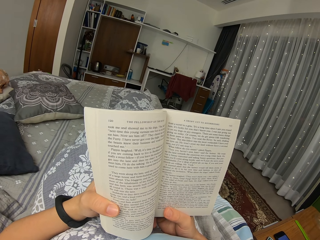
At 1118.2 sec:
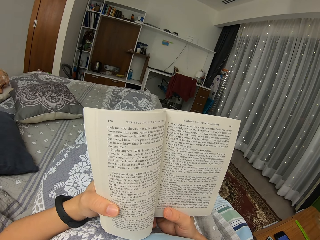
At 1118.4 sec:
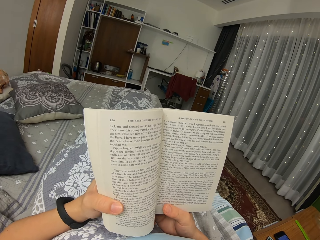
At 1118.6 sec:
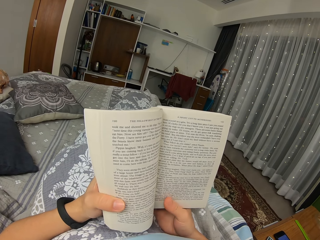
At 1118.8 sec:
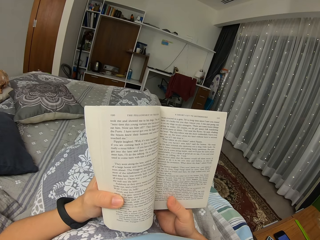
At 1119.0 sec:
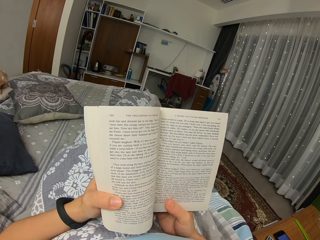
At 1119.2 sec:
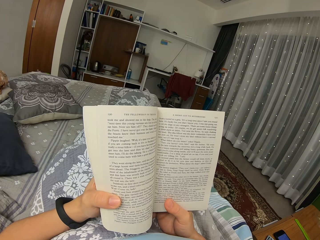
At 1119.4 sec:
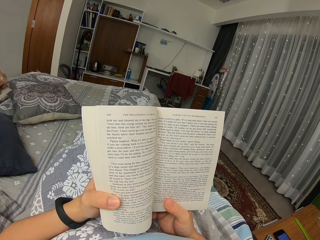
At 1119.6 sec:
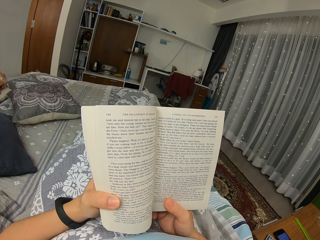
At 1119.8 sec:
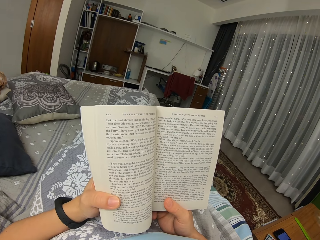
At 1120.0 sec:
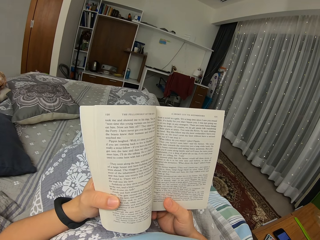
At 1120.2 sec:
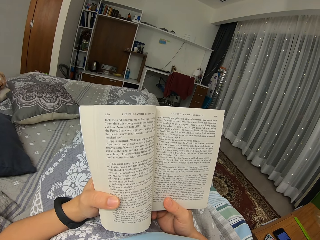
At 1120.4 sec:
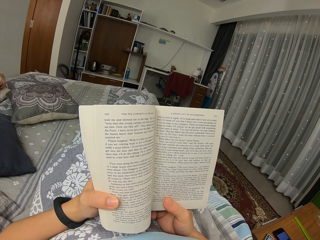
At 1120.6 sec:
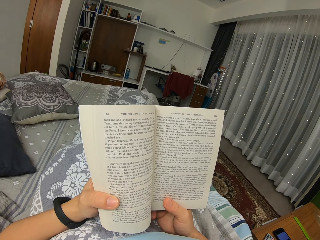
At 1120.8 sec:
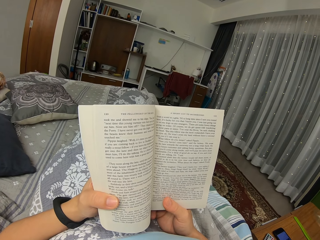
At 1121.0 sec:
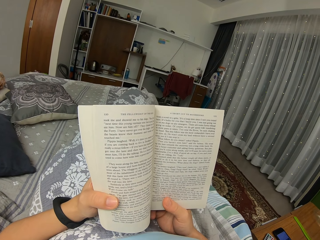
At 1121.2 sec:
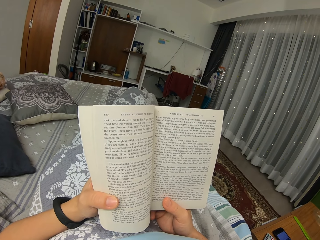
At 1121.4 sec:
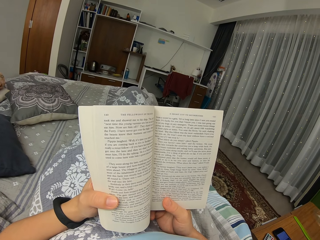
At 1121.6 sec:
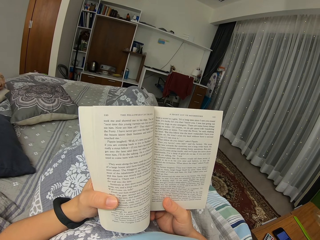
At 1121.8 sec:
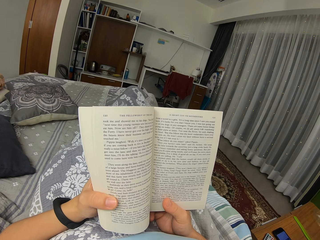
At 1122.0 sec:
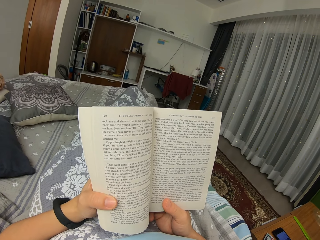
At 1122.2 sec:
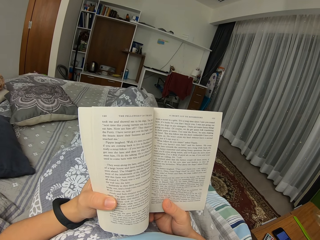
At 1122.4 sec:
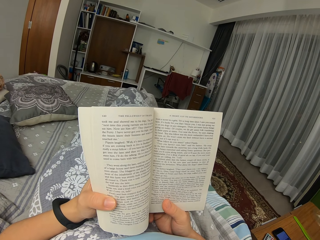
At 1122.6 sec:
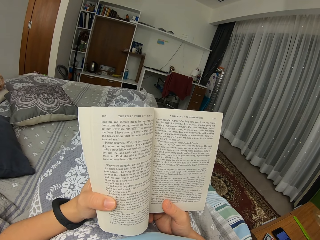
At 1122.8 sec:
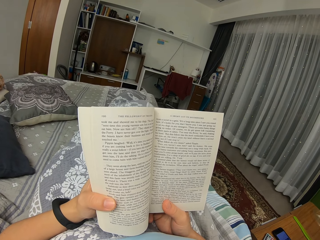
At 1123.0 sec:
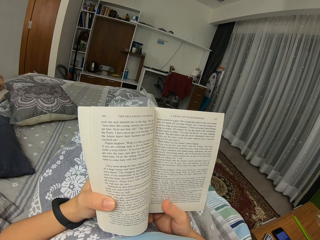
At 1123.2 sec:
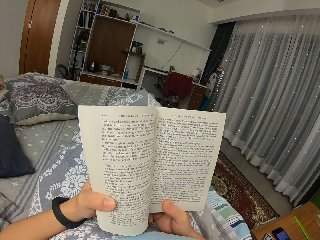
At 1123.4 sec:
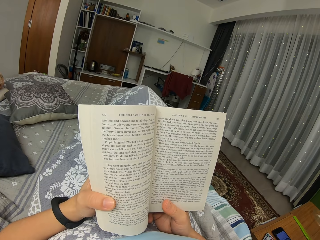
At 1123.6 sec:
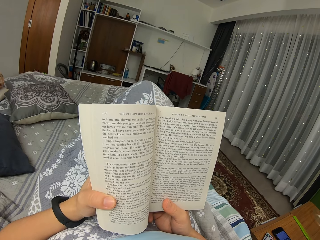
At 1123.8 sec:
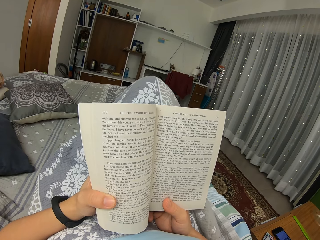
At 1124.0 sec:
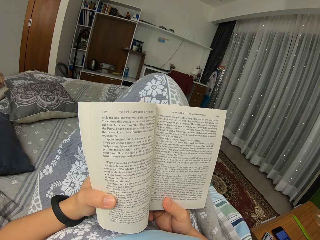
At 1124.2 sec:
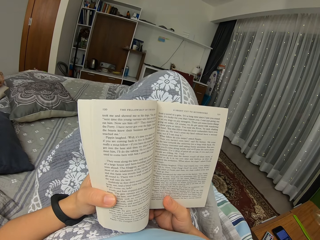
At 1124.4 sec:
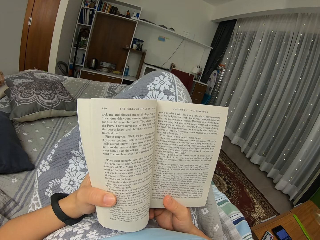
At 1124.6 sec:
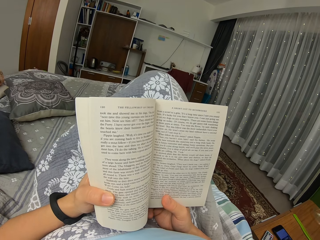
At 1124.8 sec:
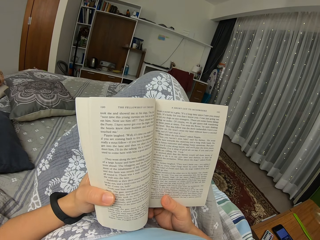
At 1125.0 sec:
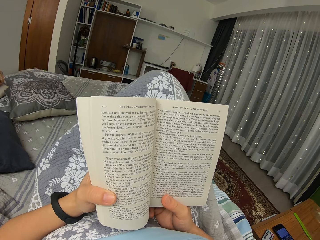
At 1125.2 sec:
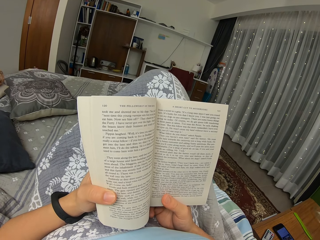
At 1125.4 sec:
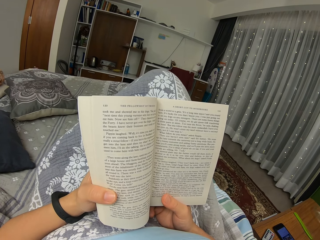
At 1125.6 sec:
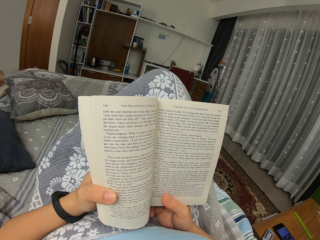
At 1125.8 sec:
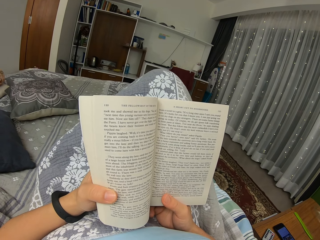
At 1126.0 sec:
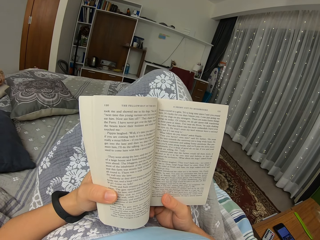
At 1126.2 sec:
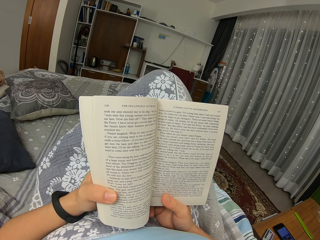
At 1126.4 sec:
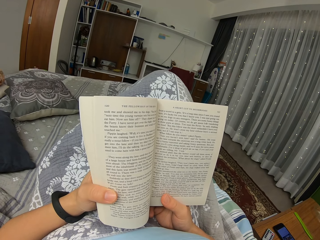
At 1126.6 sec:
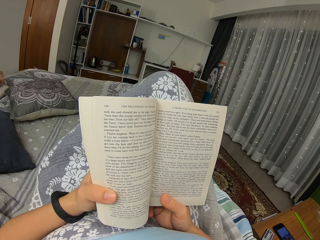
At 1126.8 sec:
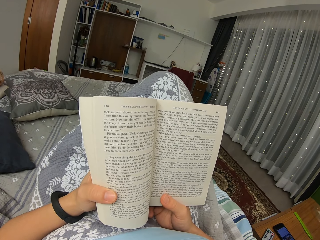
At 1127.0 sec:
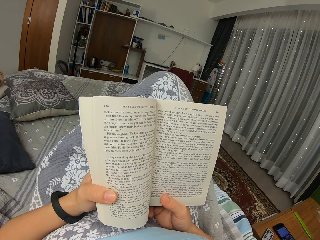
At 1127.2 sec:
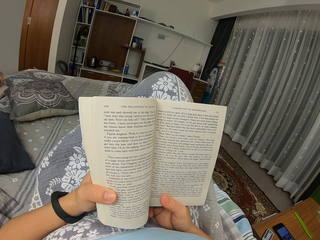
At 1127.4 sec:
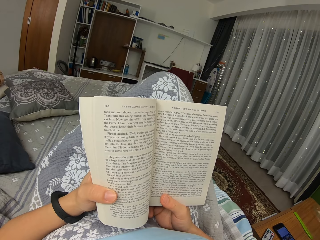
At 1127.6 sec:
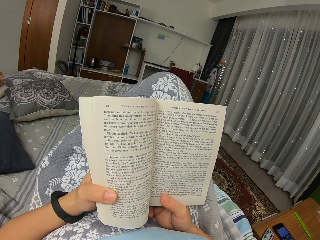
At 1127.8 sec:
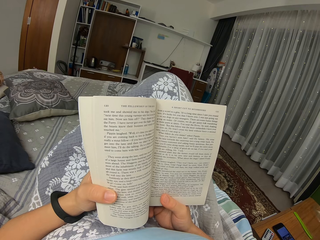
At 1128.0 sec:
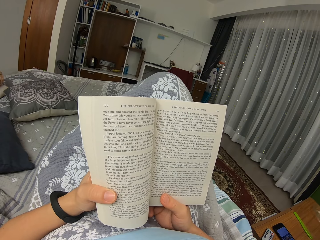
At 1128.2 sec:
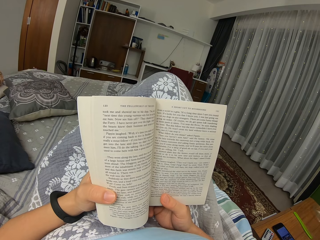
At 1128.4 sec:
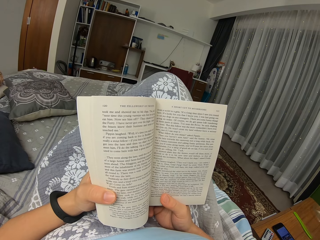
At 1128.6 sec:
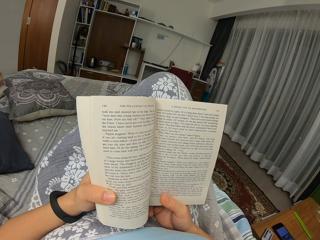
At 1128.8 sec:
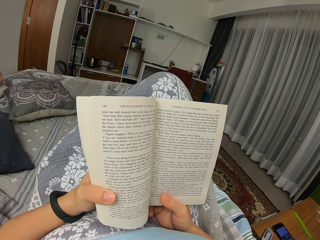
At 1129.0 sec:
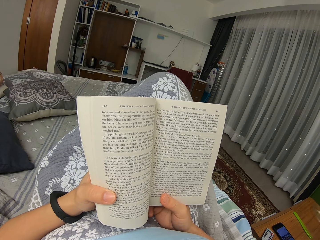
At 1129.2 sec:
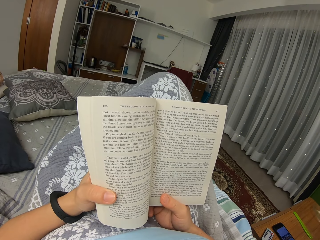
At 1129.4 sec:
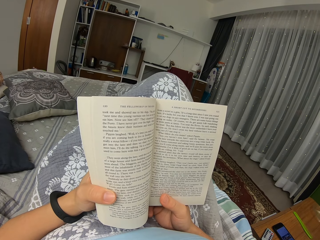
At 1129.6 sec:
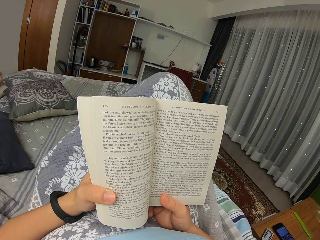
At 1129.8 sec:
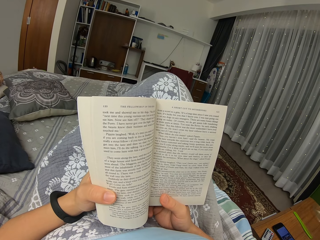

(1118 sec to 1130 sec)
The camera wearer lifts the leg.

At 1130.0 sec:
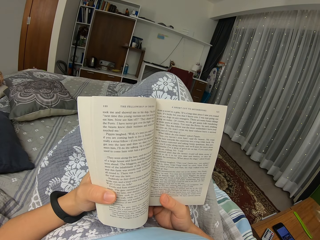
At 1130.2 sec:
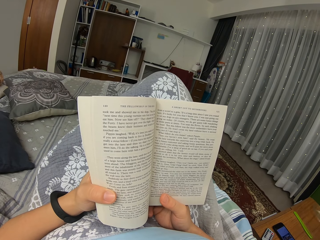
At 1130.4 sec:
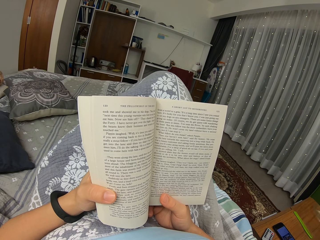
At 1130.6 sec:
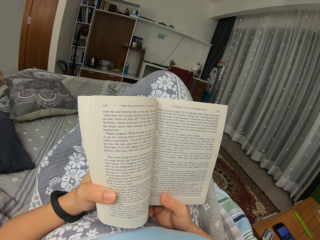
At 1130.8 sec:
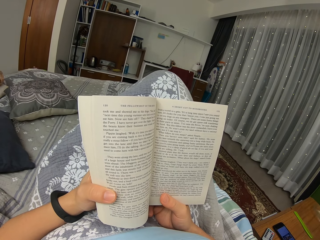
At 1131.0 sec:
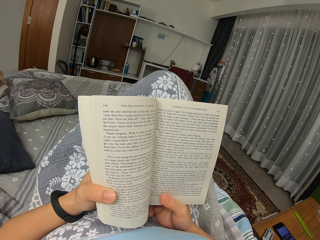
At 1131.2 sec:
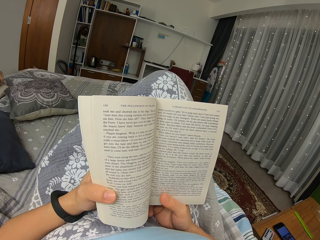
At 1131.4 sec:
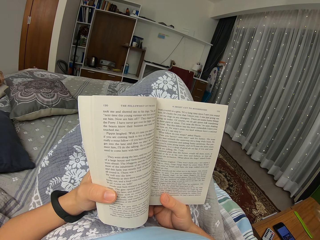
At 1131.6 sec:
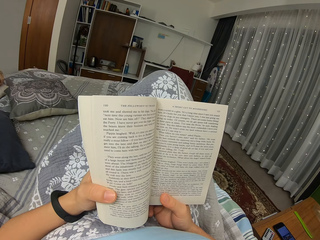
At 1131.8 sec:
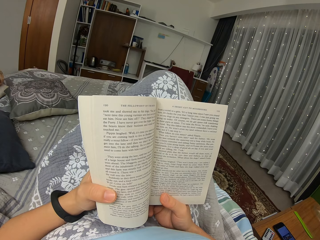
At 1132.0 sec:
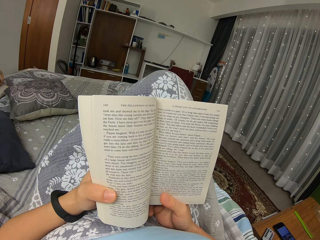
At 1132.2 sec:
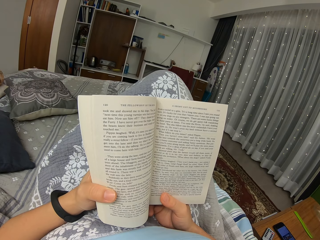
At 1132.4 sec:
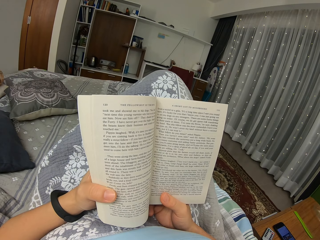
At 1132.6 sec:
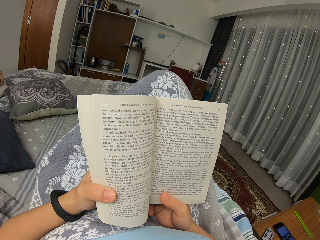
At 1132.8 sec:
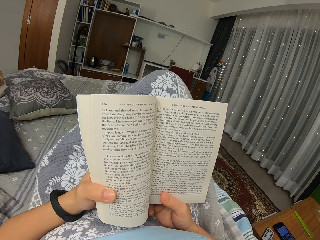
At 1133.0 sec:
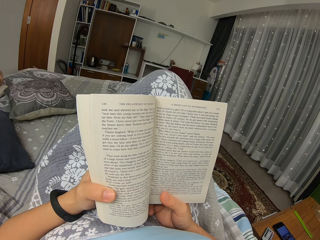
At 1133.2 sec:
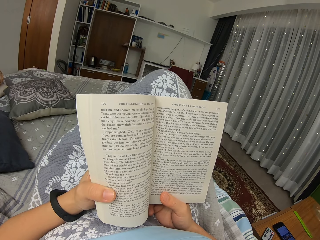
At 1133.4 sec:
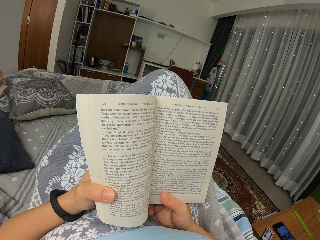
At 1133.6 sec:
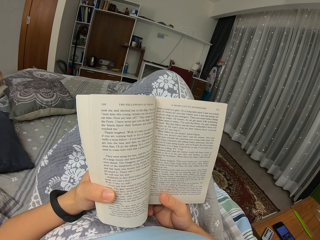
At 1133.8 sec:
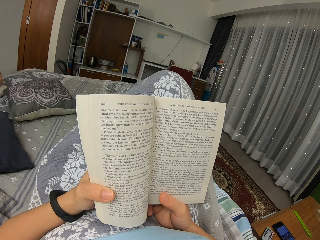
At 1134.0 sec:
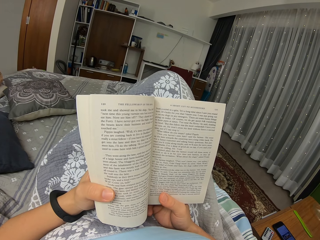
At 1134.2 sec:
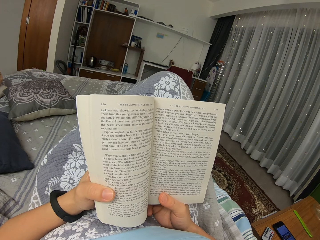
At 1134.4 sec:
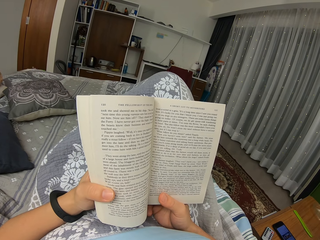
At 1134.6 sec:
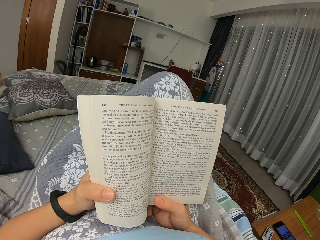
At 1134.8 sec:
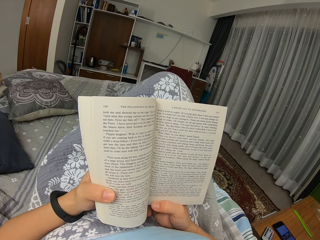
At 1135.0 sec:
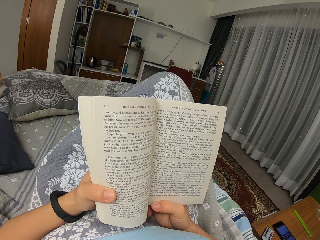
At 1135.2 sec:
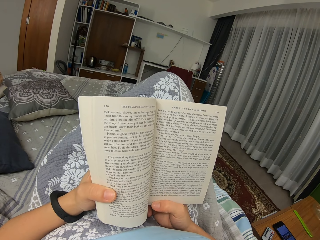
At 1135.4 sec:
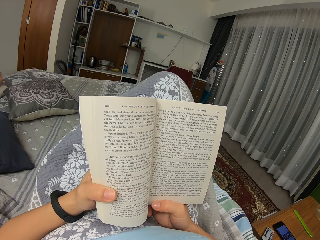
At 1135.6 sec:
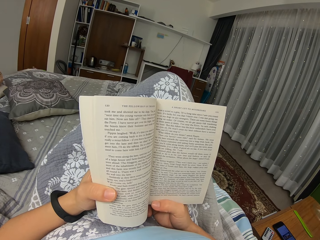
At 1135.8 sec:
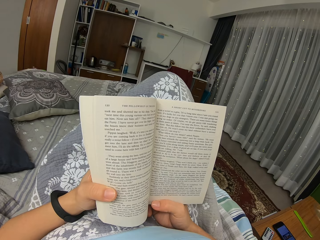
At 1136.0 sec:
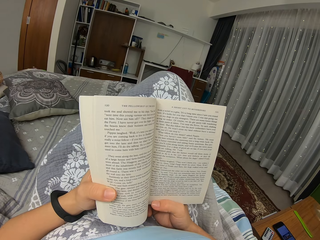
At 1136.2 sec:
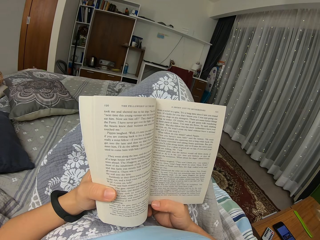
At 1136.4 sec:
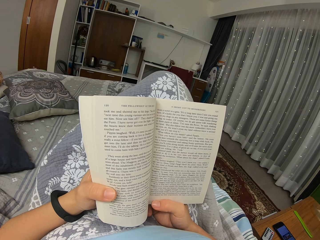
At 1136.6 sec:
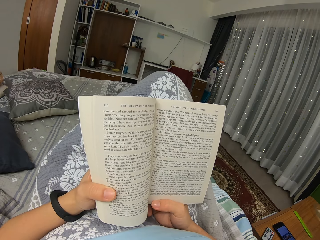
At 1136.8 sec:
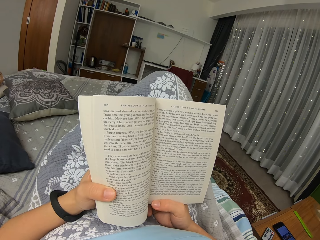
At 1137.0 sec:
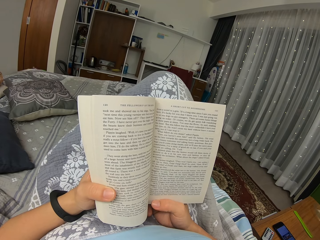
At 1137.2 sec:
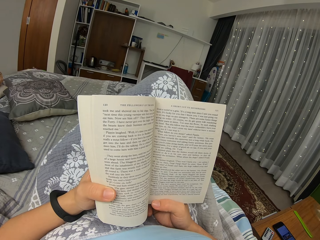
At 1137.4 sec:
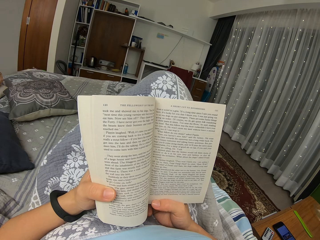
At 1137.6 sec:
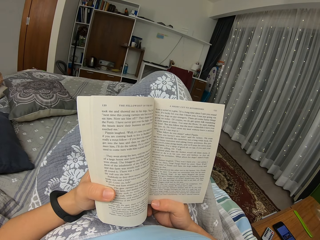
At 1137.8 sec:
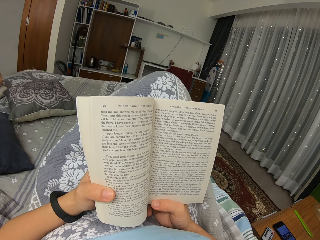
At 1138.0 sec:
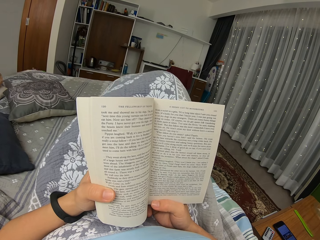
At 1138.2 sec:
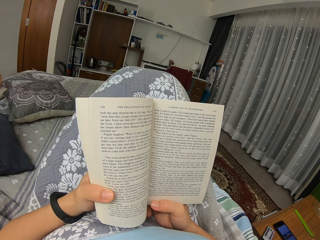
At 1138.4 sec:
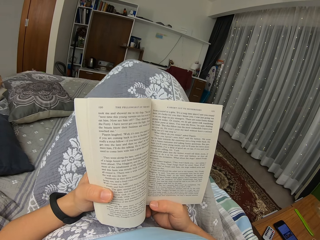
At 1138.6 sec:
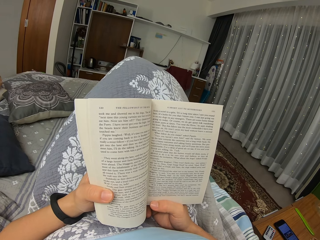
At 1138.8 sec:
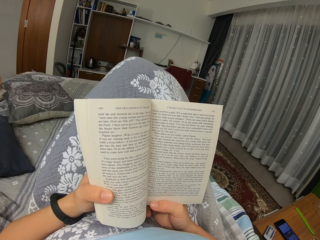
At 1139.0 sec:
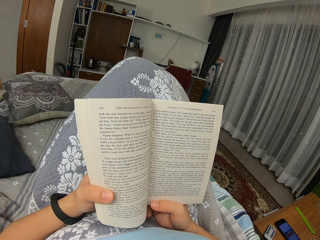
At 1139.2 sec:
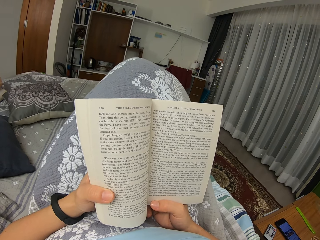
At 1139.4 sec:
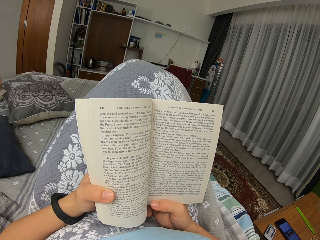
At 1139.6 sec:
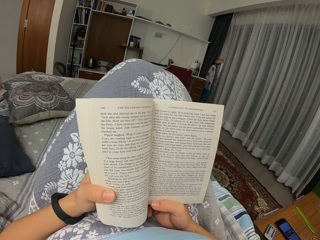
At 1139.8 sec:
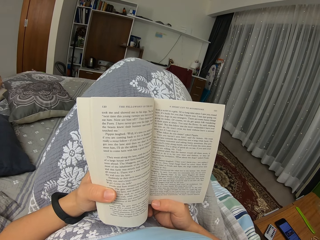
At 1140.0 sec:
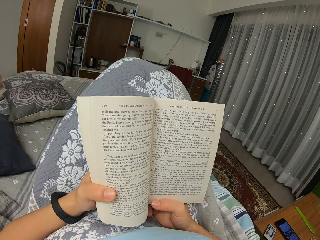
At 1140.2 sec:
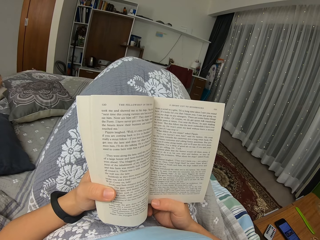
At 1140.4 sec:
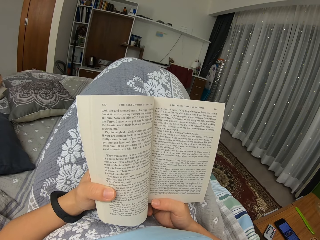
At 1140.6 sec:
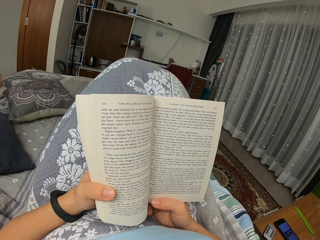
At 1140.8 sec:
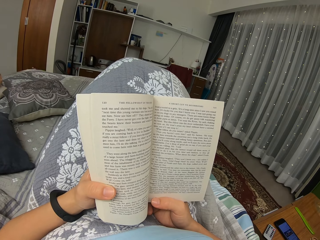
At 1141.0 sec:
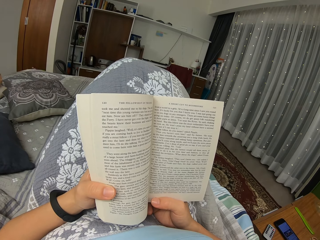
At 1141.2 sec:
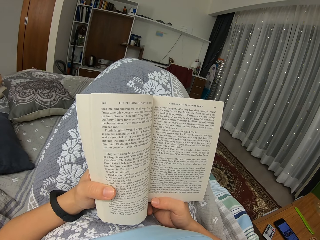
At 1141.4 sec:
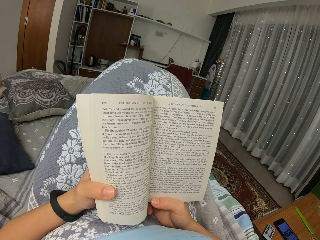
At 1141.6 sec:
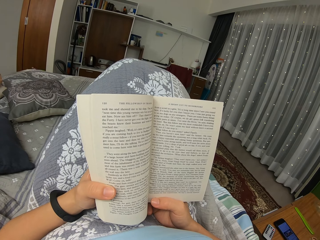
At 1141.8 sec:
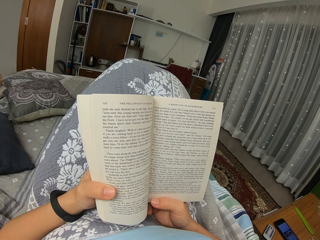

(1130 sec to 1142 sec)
The camera wearer lifts the leg.
